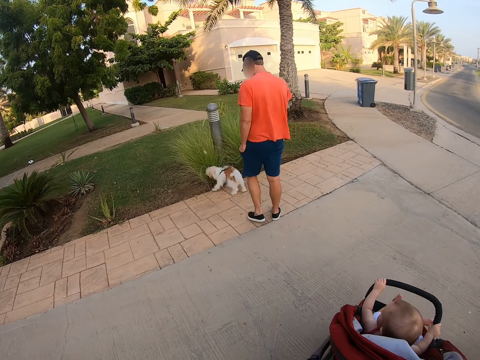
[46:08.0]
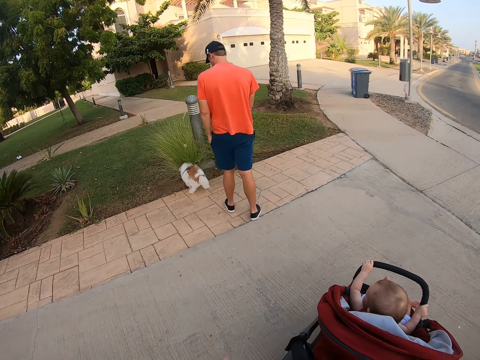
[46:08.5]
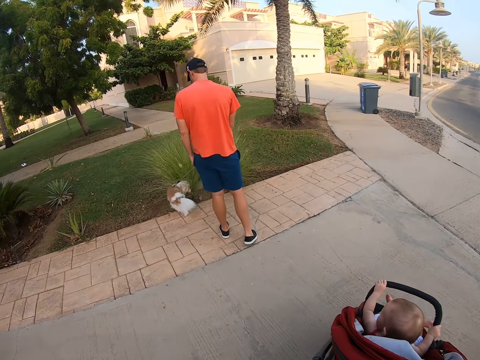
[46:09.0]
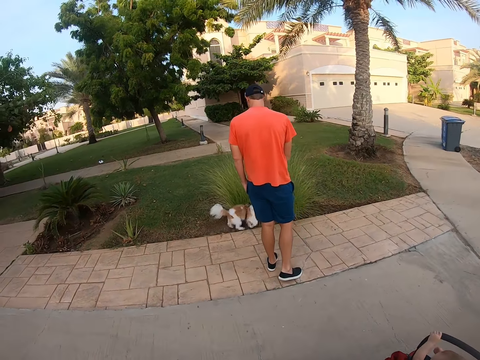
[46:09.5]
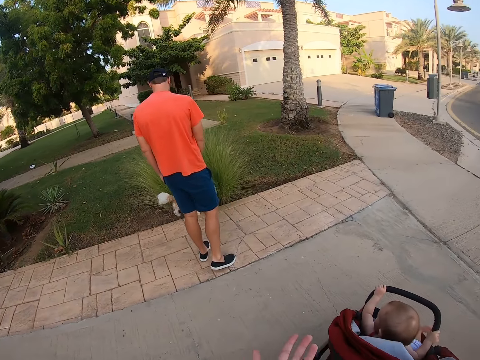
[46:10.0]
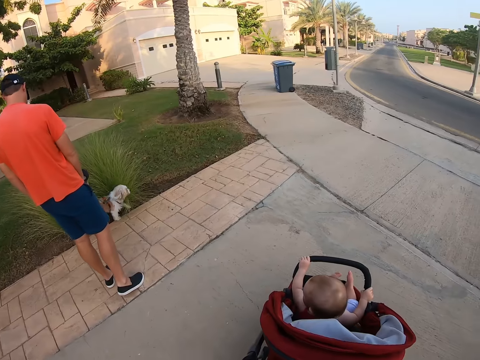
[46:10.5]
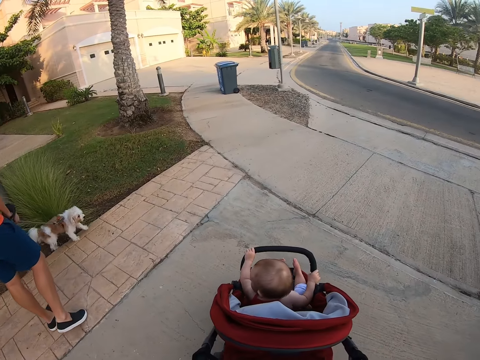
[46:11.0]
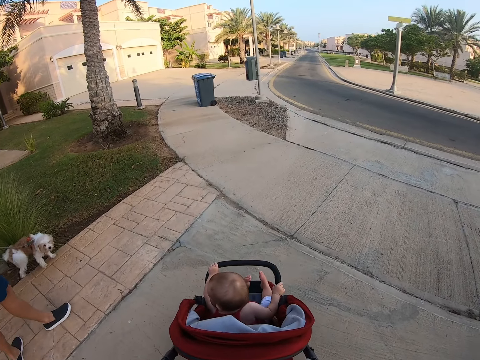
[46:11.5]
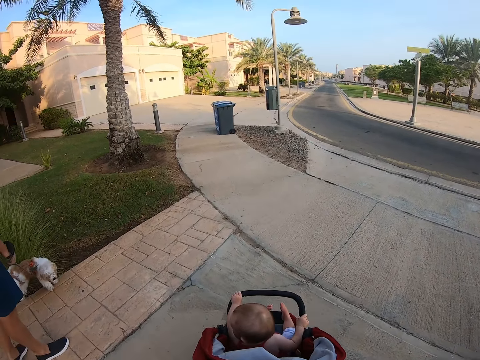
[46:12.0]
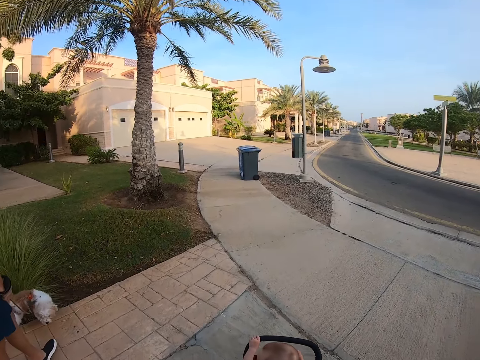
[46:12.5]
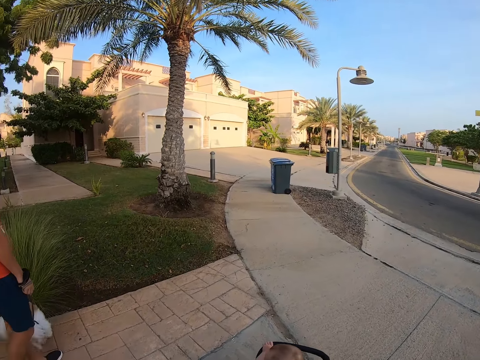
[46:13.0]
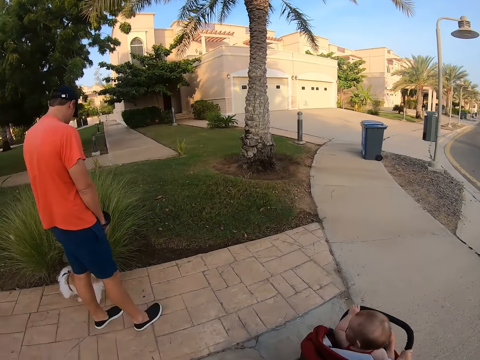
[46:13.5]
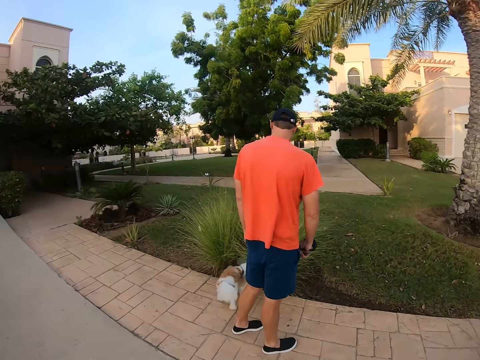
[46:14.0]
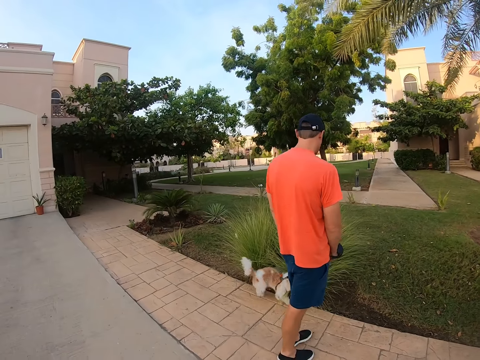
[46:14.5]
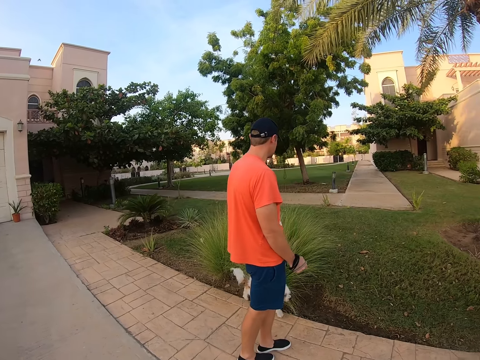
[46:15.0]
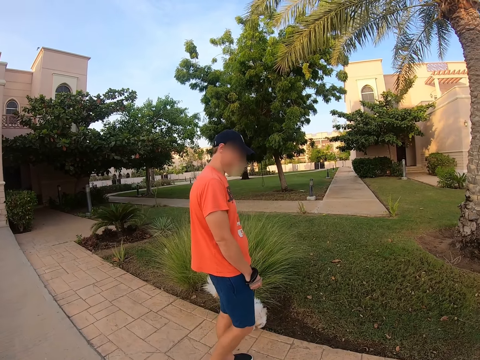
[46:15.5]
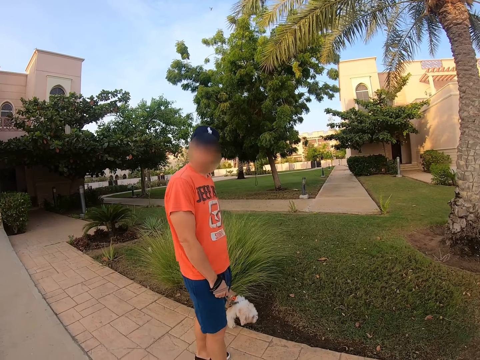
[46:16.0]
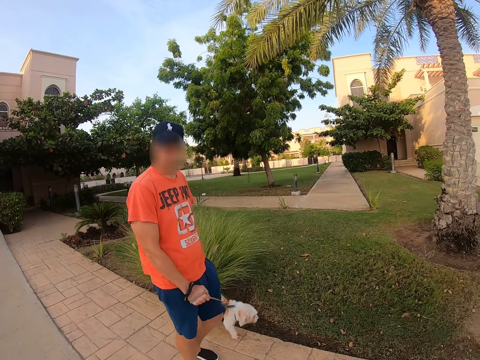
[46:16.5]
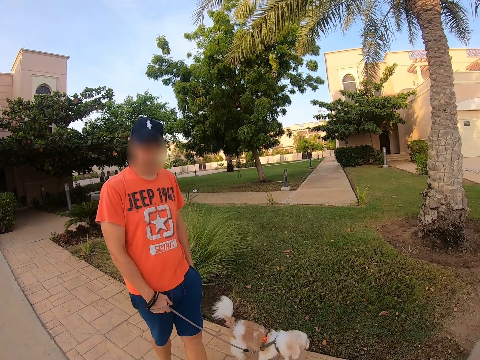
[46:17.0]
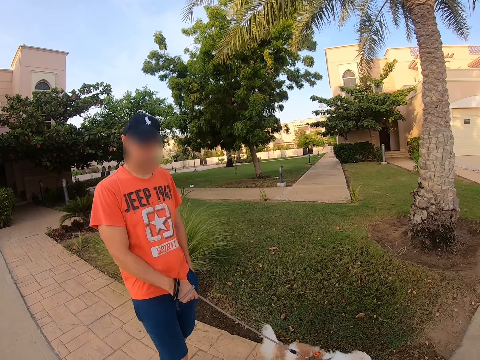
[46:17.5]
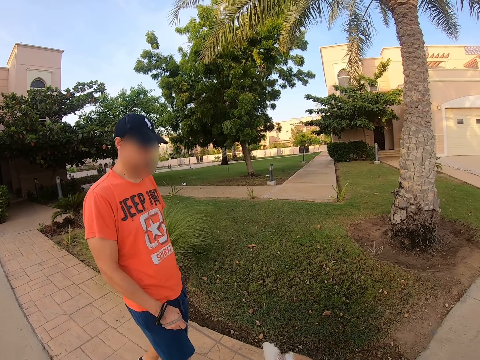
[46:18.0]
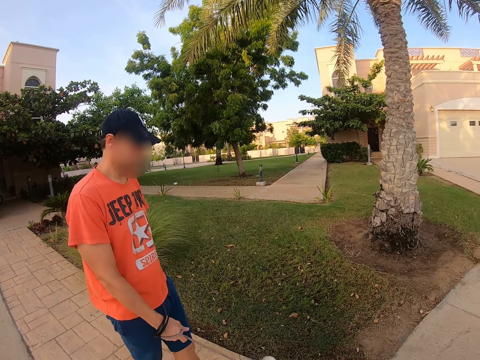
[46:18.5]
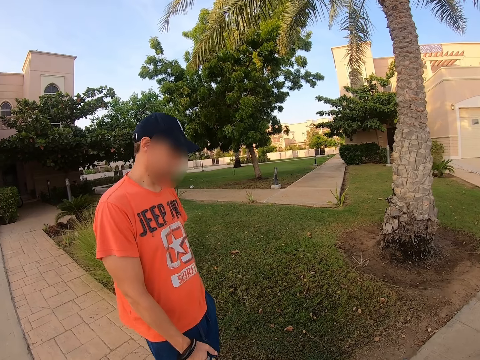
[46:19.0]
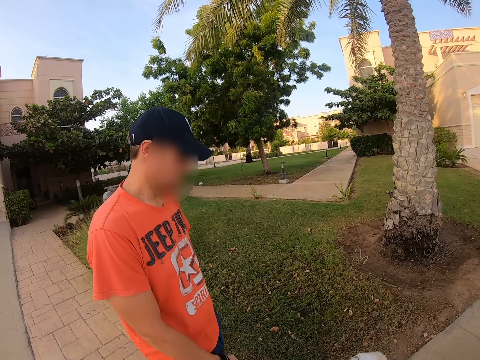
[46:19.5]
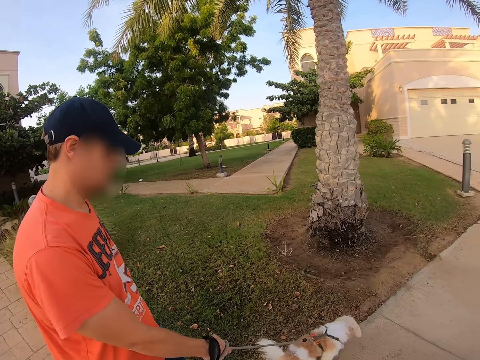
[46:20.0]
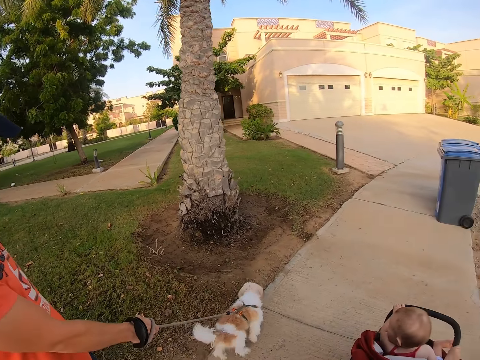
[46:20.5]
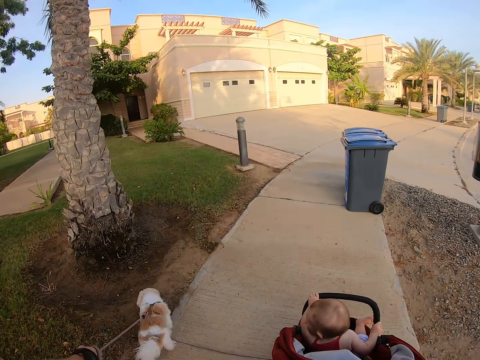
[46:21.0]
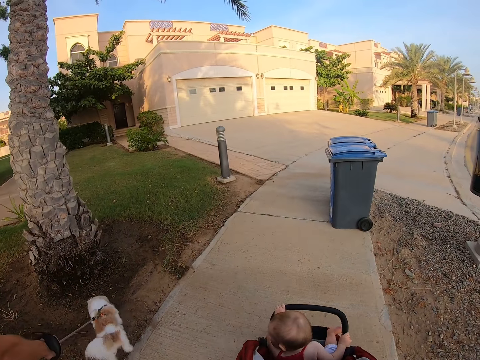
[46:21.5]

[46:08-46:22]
A man stands with a dog. The camera wearer looks around. They drive the baby stroller. The man walks with the dog.

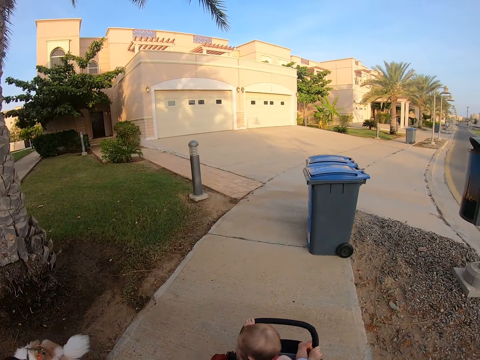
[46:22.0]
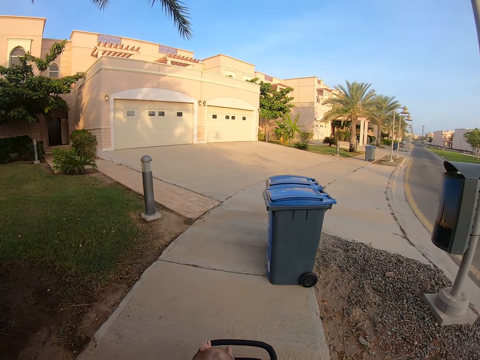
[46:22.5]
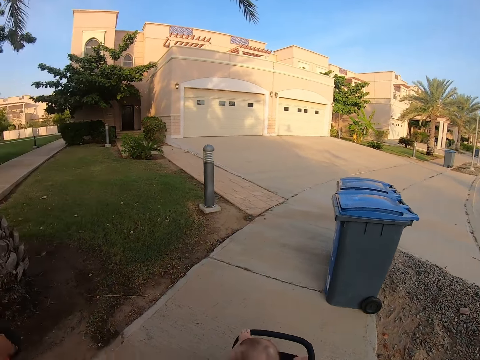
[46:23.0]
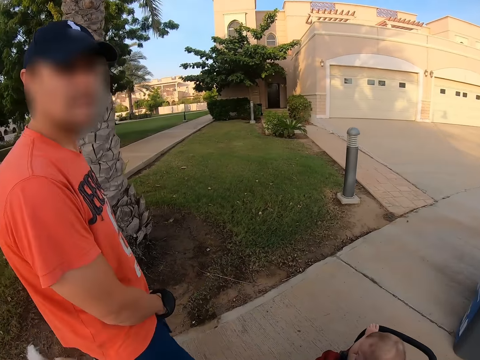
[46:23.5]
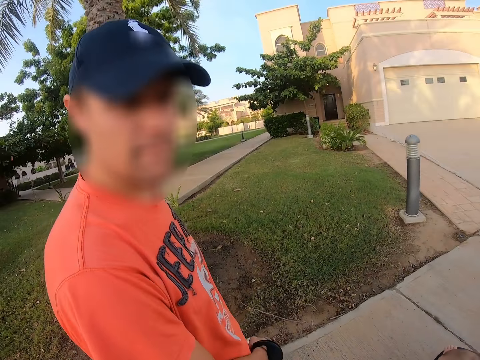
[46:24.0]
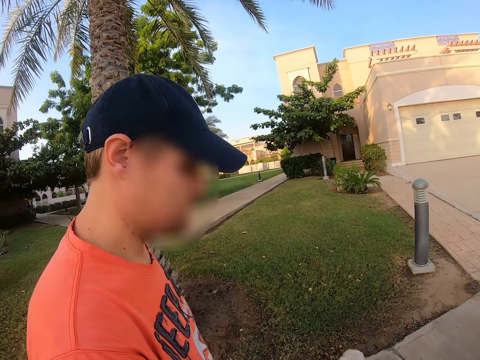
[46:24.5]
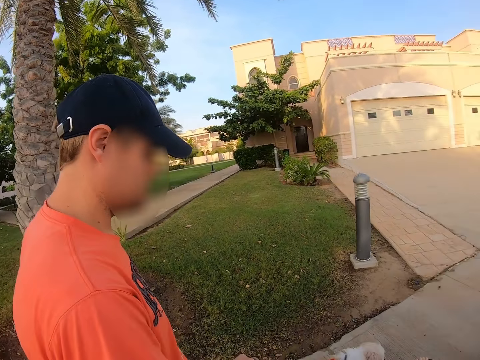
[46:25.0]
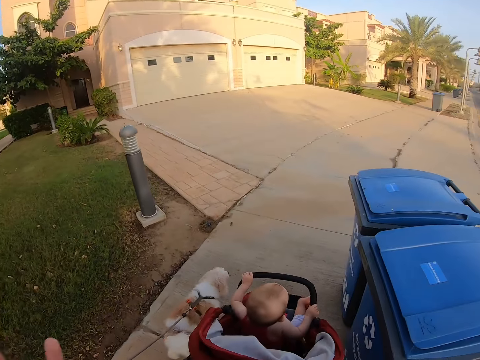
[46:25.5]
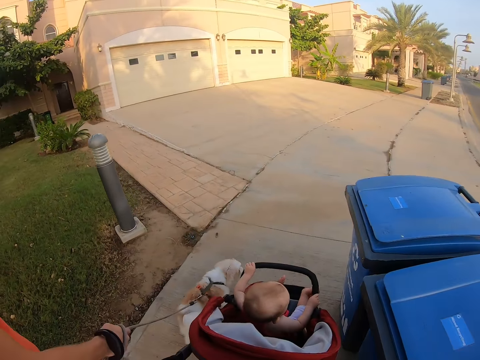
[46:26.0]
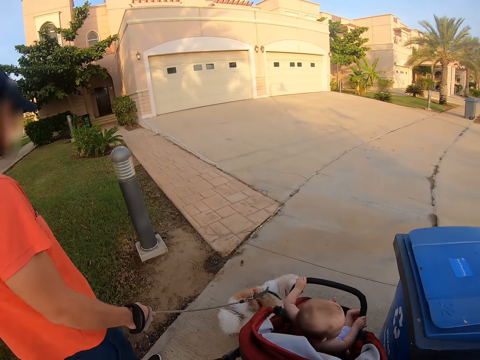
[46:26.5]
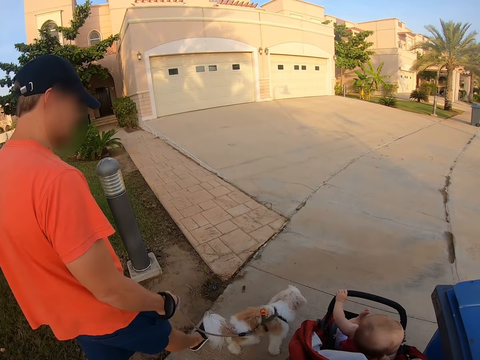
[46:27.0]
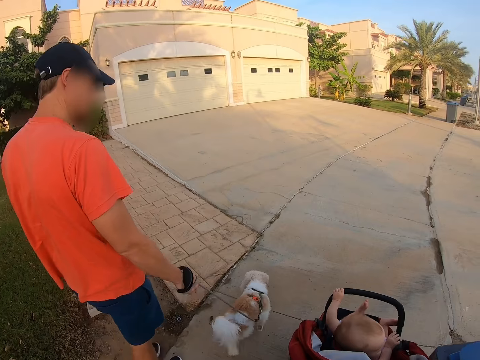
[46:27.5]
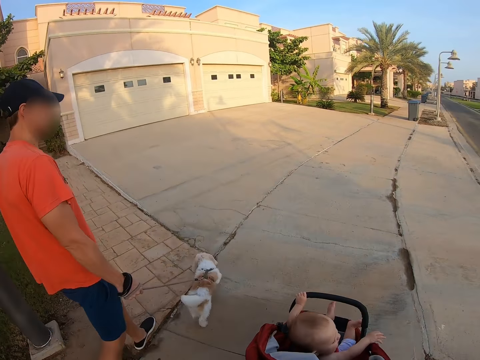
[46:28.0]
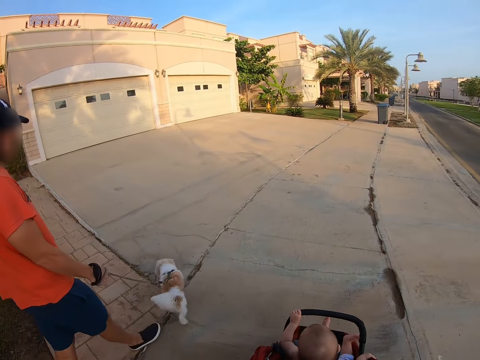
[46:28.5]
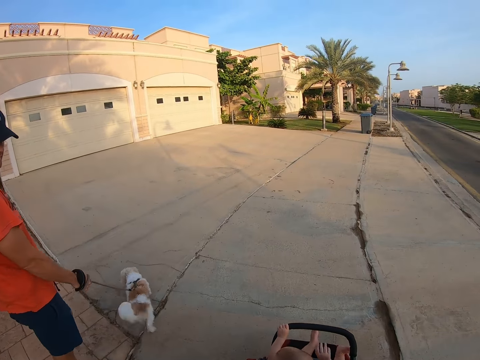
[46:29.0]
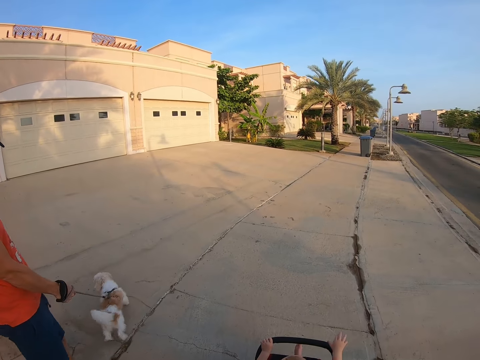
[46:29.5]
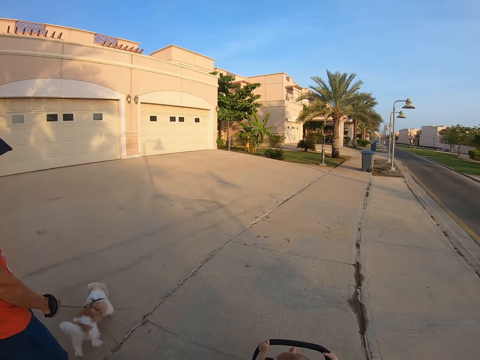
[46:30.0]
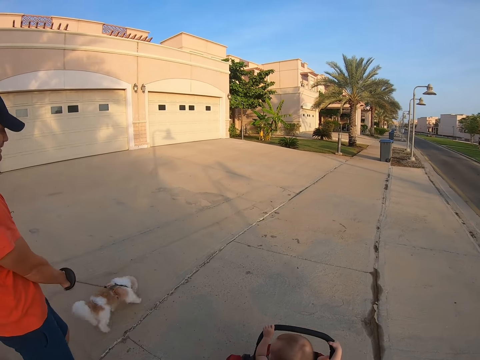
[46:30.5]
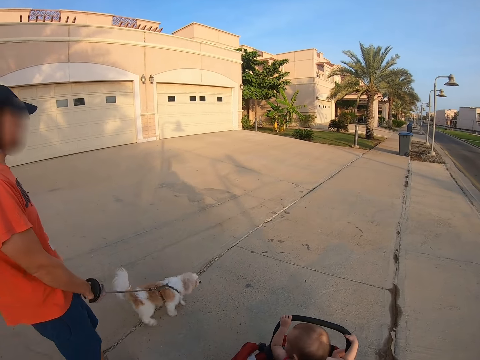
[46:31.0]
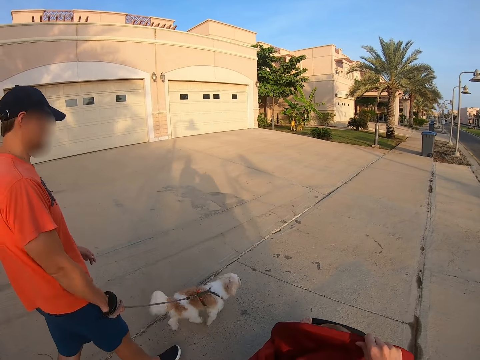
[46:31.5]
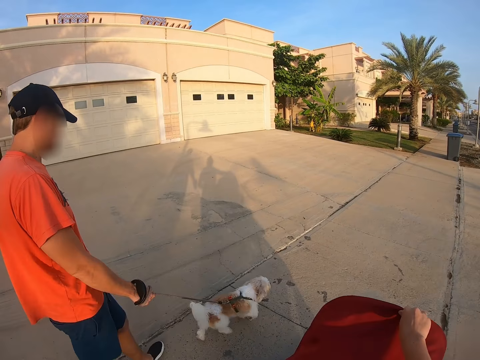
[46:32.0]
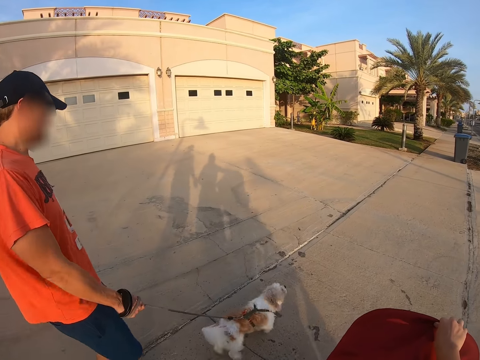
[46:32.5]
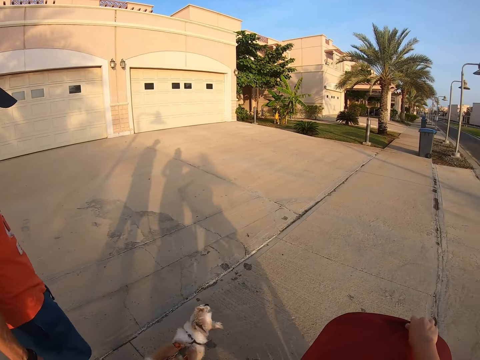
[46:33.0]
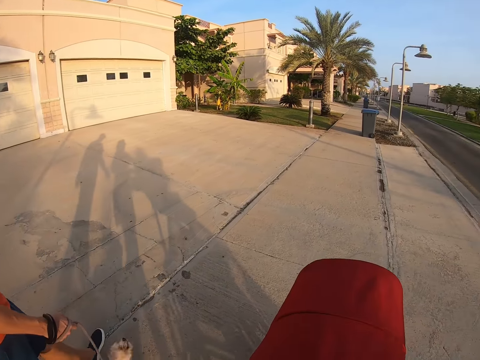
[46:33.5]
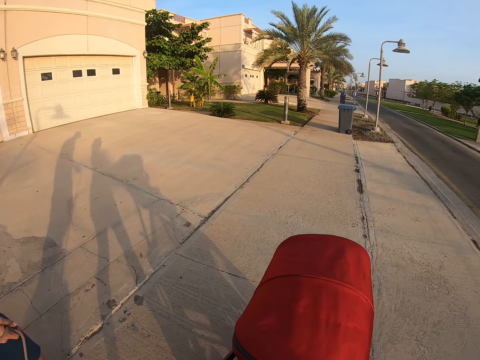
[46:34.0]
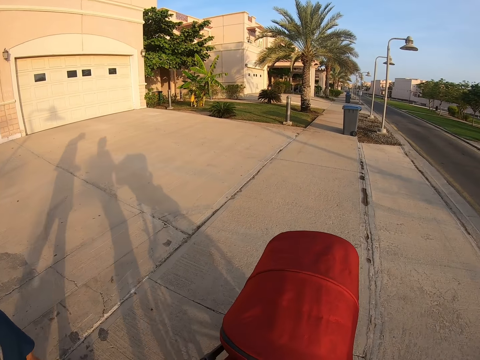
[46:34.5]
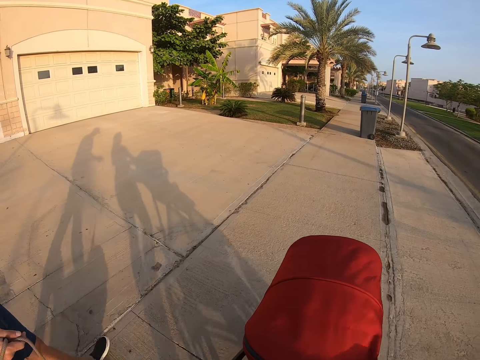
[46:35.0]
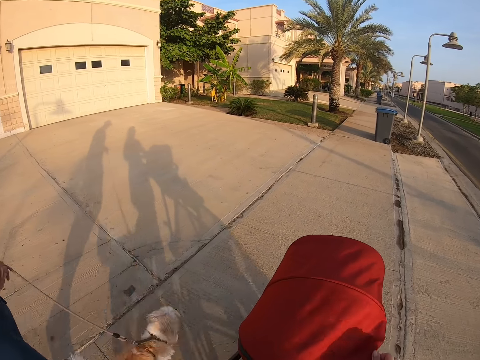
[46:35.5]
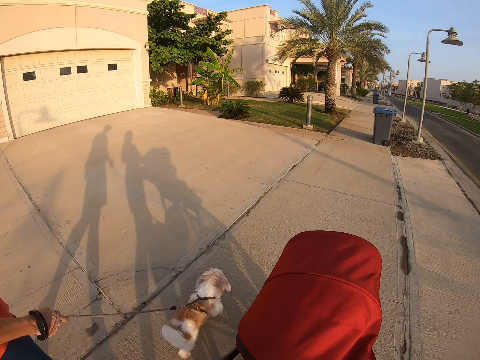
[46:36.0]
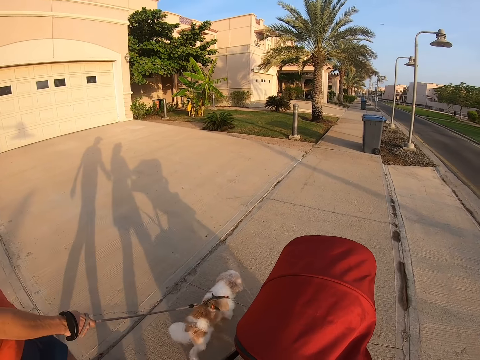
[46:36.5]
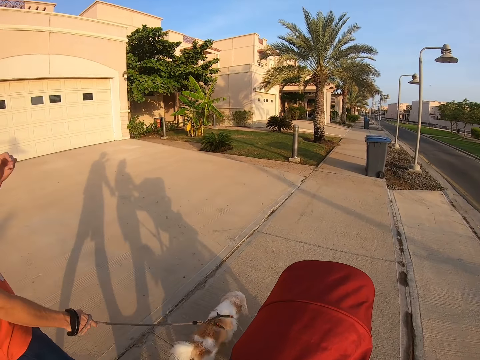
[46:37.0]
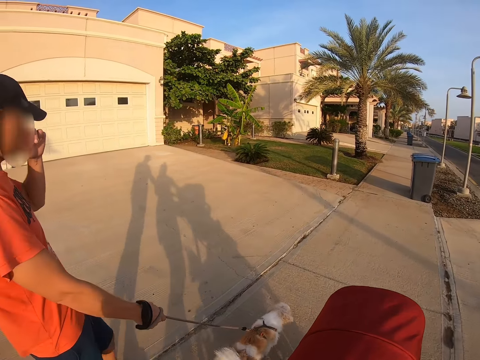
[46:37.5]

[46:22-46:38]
The camera wearer converses with a man. They look around. They drive the baby stroller. The man walks with a dog. The camera wearer adjusts the baby stroller. They pull back the right hand. They drive the baby stroller.
